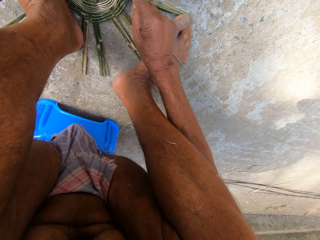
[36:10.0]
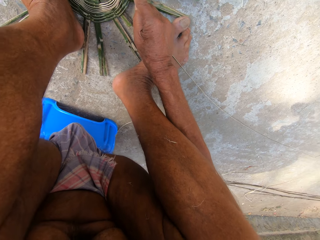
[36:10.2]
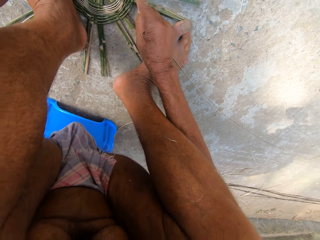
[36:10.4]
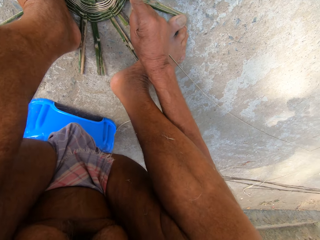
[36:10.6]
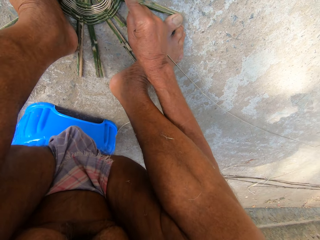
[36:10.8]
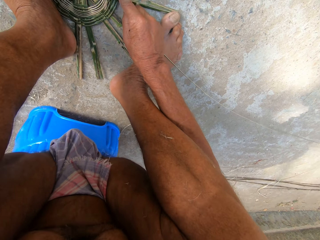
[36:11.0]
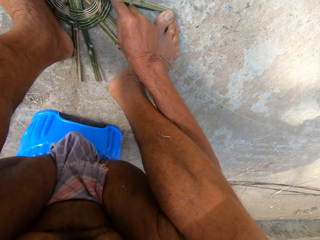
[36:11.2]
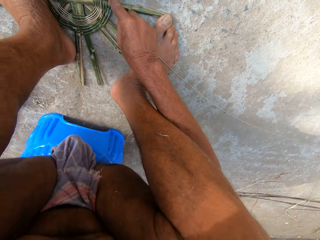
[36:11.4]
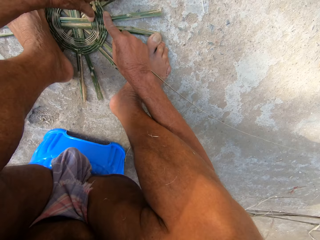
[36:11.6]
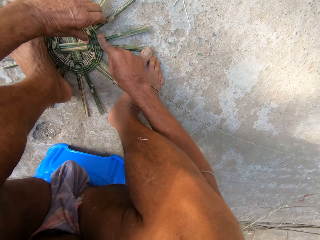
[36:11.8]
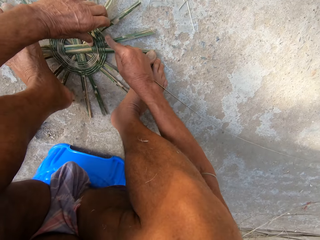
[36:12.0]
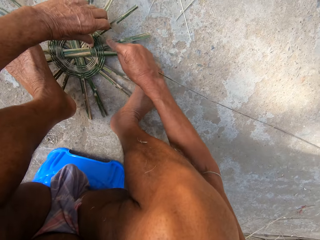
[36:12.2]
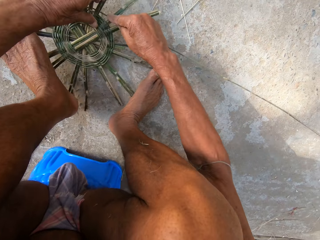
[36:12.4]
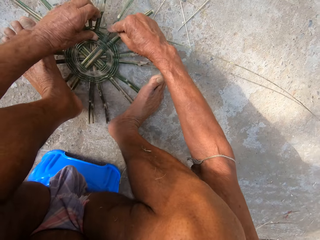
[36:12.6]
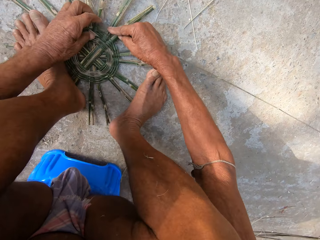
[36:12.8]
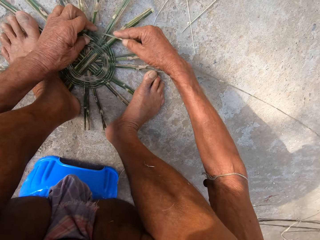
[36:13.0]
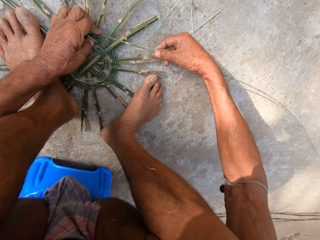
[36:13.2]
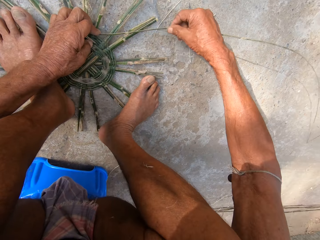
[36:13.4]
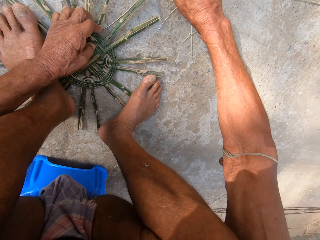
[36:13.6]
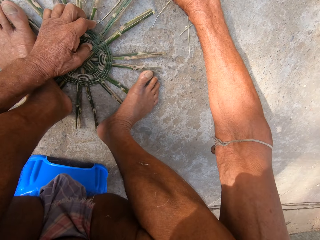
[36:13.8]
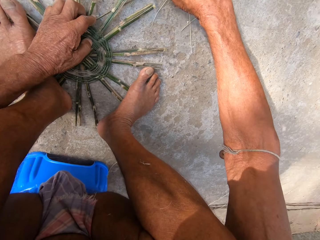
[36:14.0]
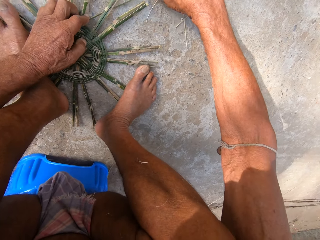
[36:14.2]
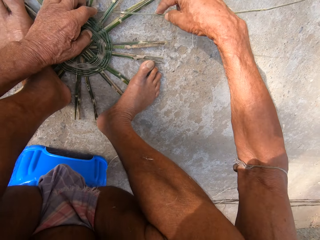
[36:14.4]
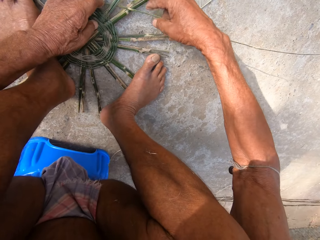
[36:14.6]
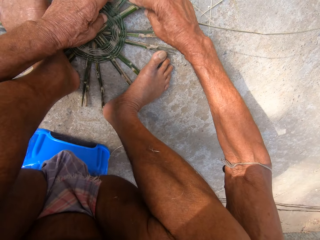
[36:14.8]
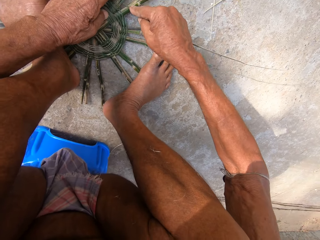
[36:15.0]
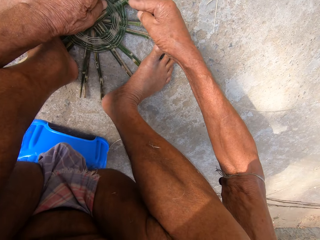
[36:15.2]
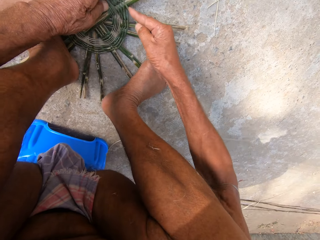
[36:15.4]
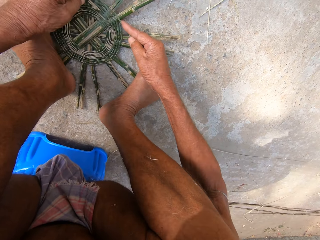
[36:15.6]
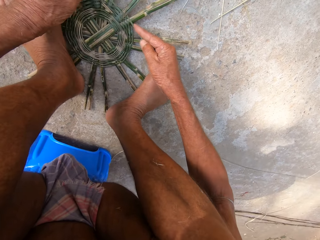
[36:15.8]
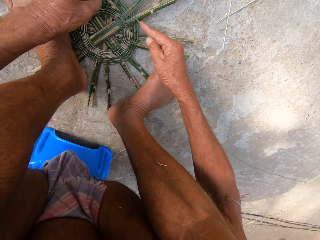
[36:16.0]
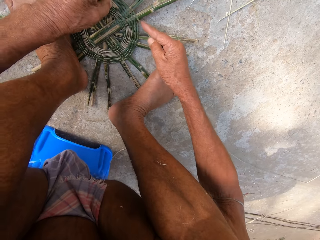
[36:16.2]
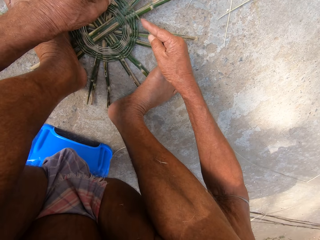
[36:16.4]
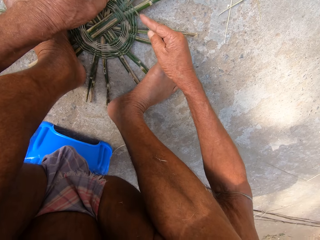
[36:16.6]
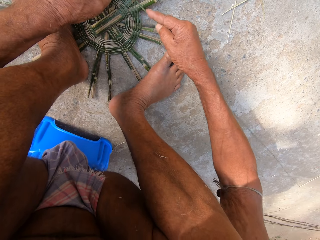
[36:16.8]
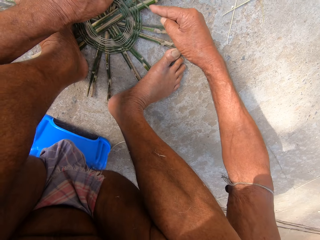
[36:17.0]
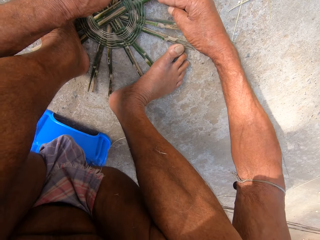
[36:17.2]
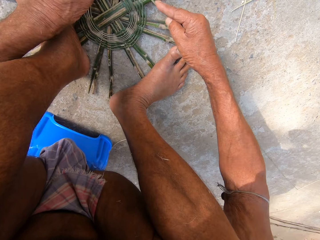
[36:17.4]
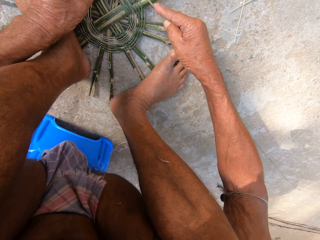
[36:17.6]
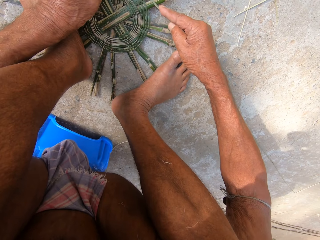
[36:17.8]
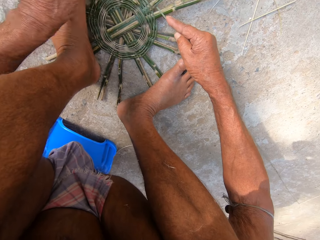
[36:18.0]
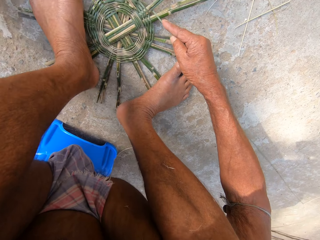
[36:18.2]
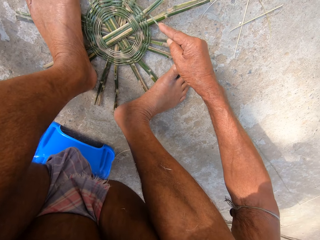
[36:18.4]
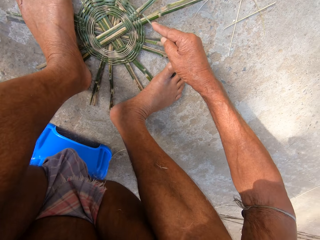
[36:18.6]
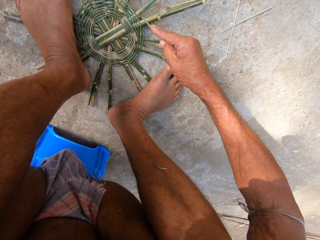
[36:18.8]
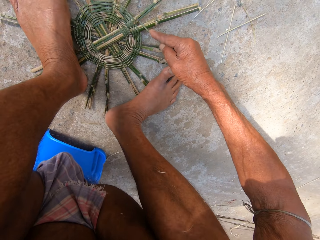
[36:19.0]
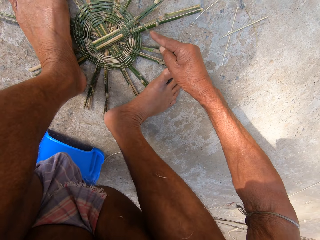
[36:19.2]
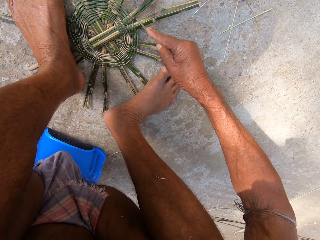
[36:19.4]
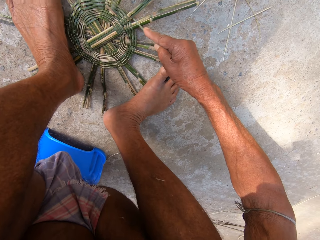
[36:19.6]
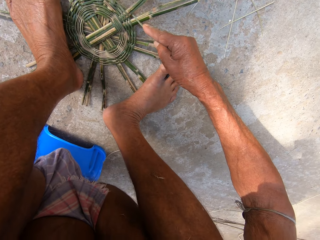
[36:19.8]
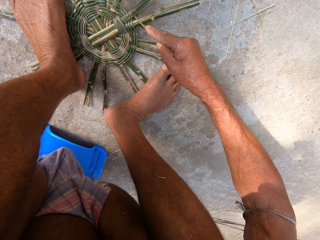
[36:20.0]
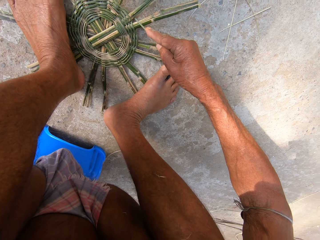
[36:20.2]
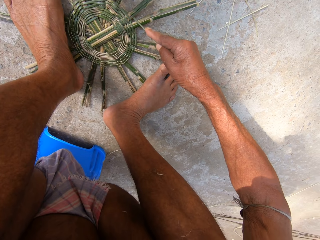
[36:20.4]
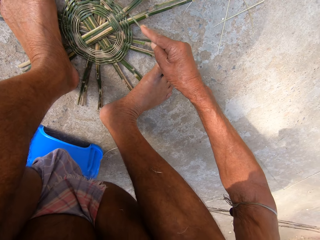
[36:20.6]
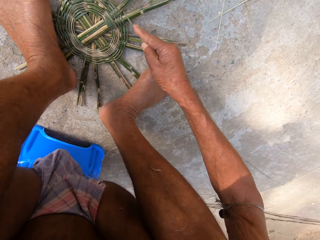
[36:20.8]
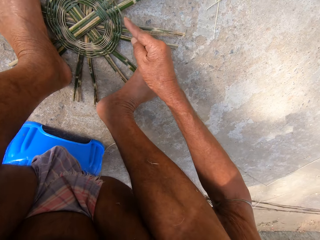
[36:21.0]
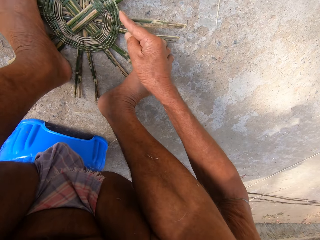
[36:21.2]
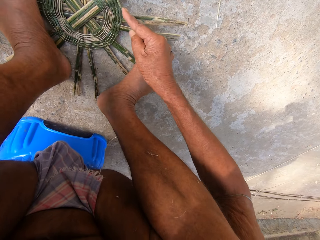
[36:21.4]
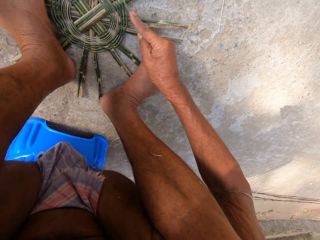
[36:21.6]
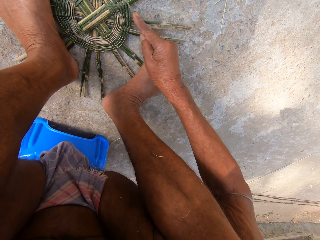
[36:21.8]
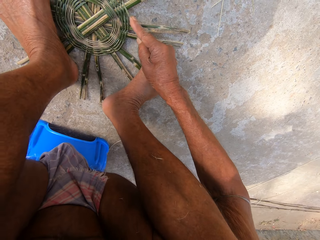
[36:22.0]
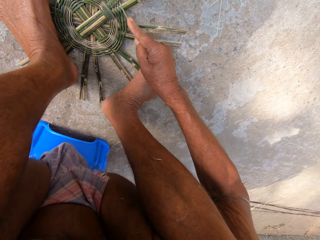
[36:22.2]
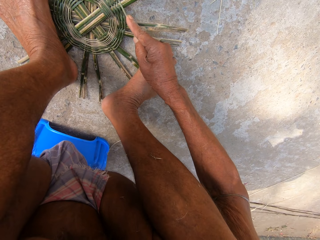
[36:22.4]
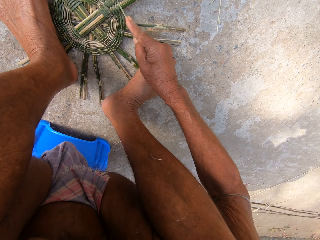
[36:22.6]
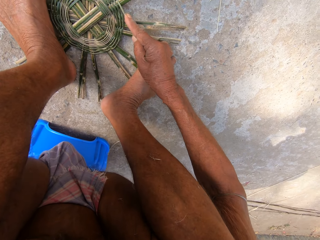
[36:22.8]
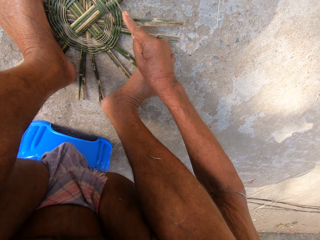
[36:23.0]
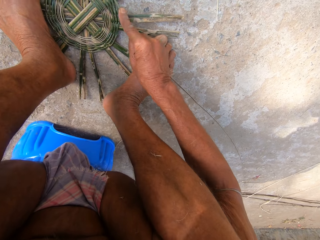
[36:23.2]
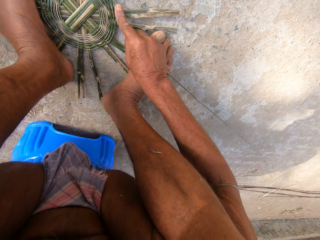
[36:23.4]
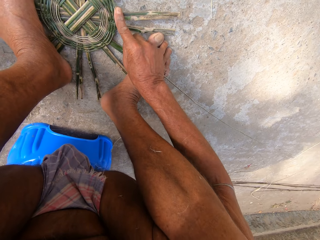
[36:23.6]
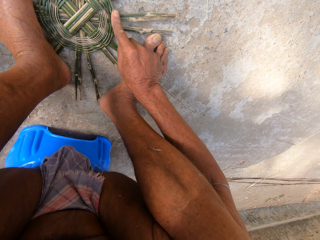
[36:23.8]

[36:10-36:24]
The camera wearer turns the basket base on the floor with his left hand. He places both legs on the basket base on the floor. He weaves the basket with the reed in both hands. He picks up something. He hits something.

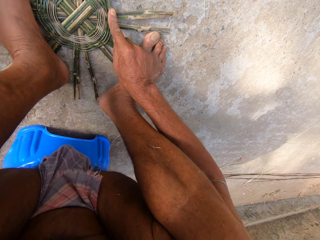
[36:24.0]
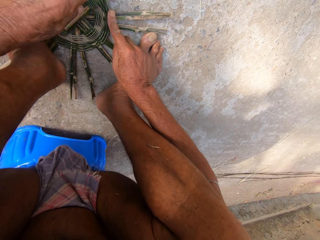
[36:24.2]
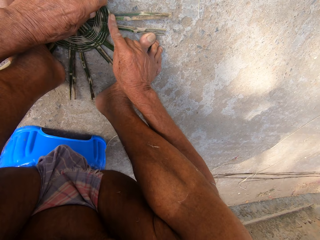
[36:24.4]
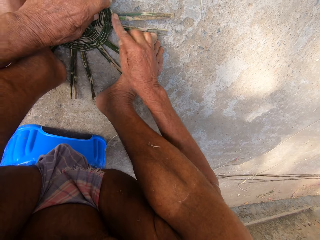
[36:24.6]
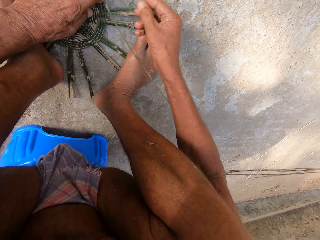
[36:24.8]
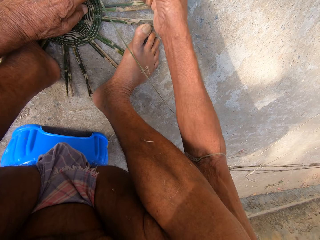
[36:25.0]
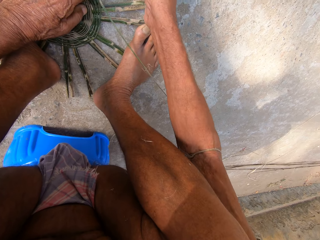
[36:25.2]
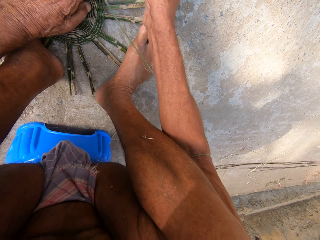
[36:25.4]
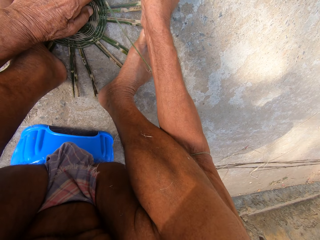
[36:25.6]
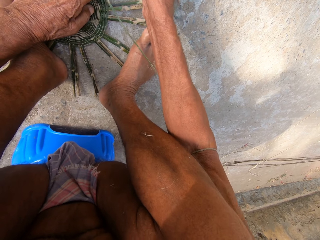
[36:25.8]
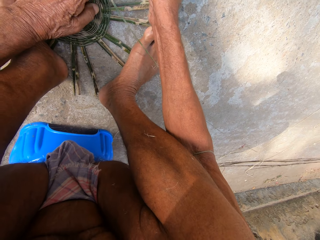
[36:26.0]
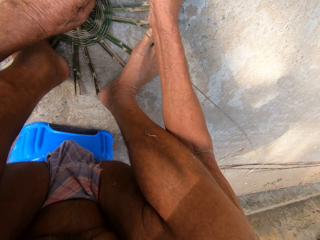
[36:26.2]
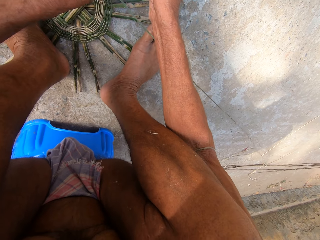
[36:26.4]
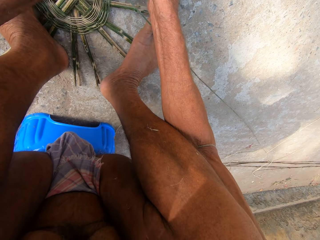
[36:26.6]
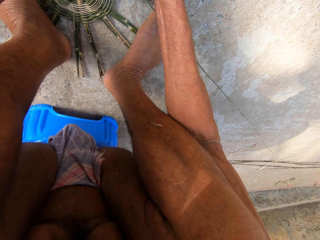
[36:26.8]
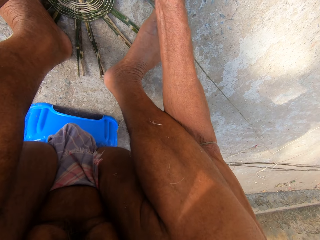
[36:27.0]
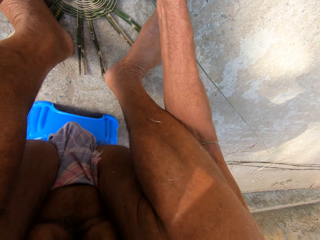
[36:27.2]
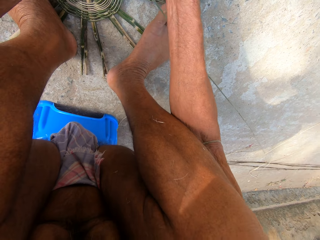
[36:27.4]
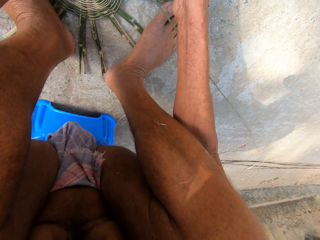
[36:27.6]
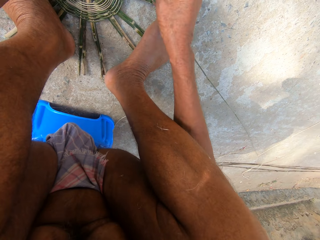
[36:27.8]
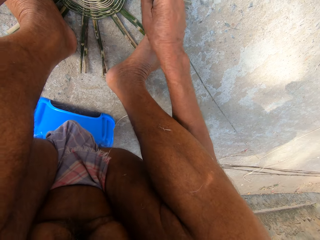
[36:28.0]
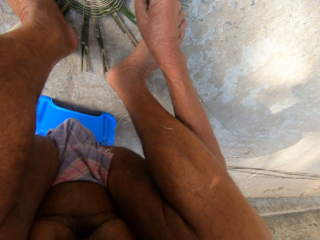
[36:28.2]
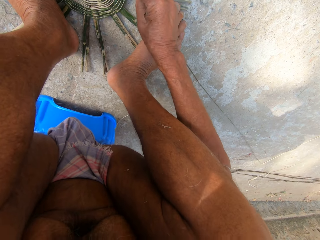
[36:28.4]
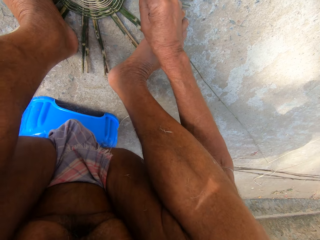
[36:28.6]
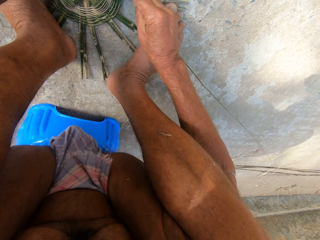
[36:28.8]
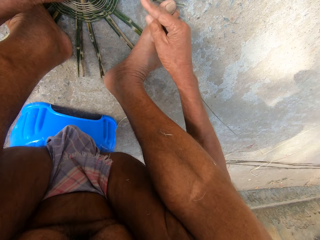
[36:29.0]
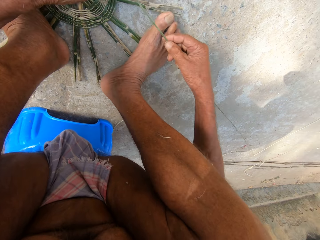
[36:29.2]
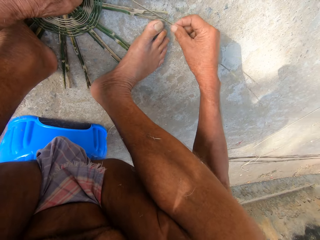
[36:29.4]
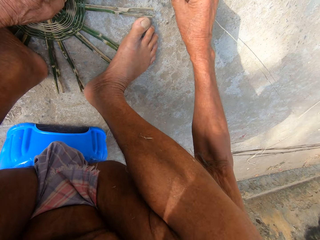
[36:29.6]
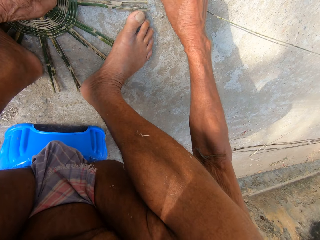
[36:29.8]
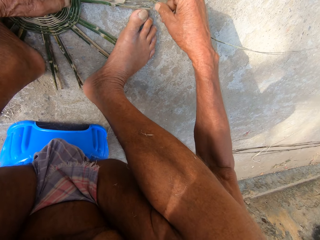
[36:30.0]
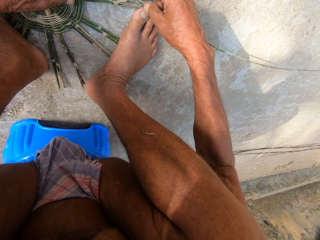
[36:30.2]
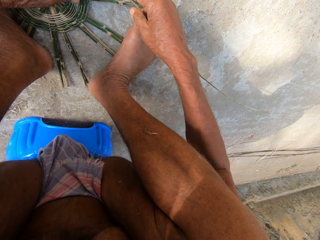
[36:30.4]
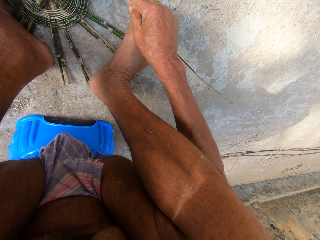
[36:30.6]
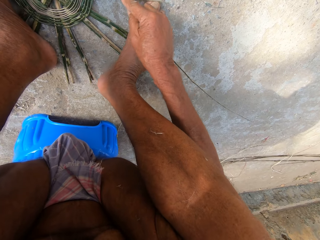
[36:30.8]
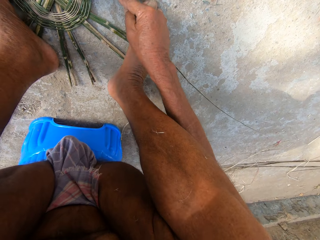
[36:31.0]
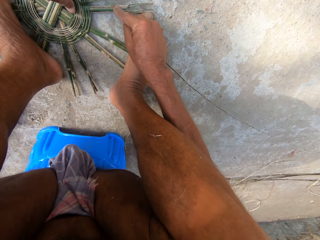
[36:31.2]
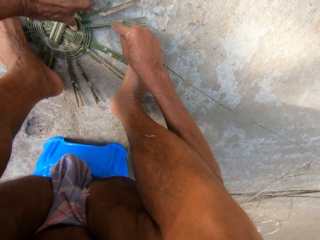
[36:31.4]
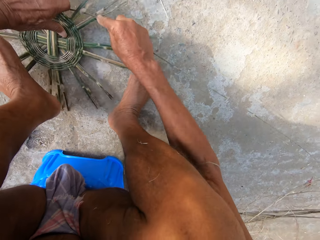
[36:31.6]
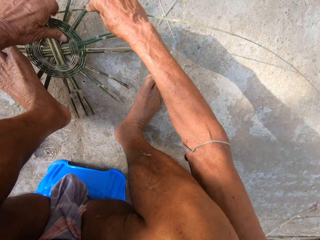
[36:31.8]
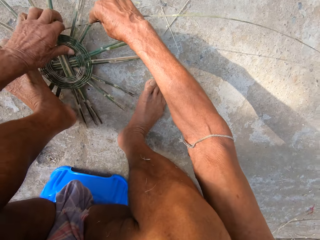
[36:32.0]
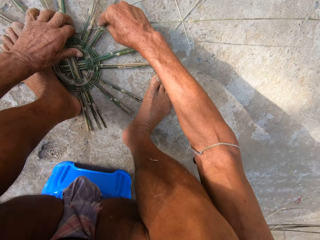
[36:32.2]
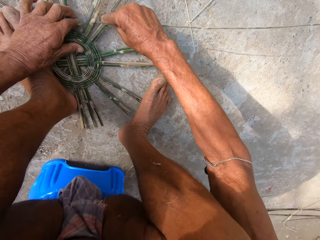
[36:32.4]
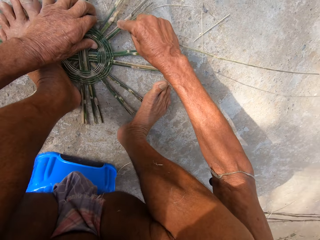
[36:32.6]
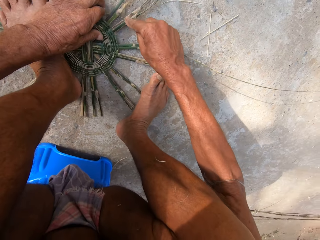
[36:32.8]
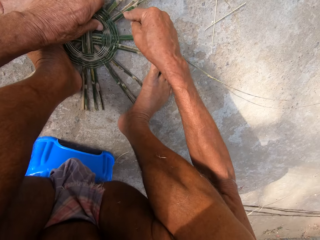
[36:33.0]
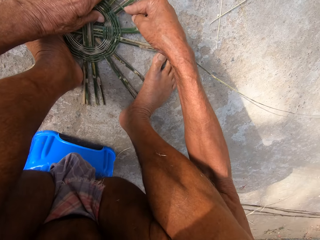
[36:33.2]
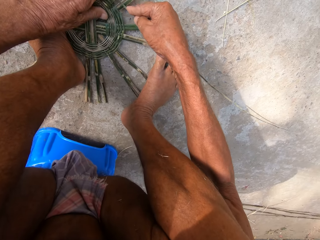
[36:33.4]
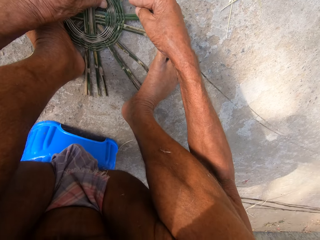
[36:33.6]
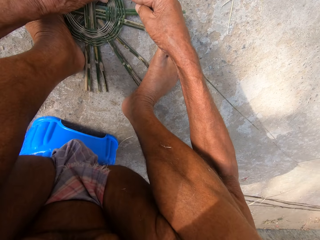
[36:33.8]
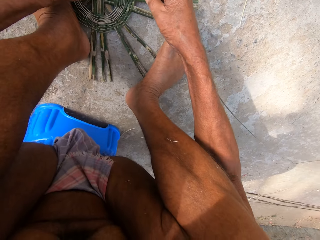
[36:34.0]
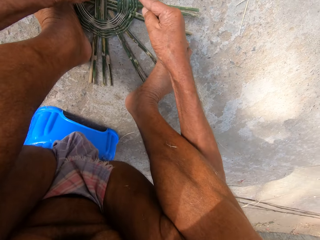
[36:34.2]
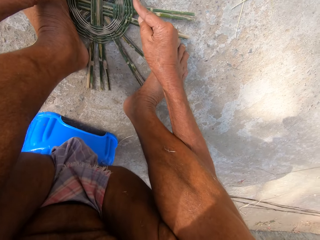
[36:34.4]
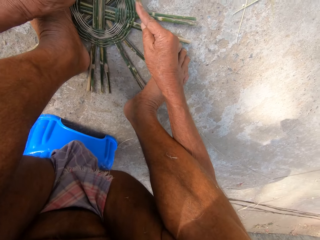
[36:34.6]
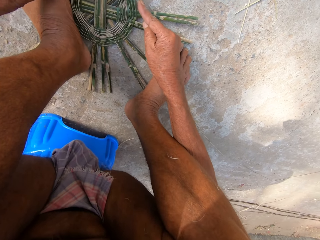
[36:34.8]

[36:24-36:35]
The camera wearer weaves the basket with both hands. They weave the basket on the floor with the strand of bamboo in both hands. They turn the unfinished basket. They weave the basket with both hands.
